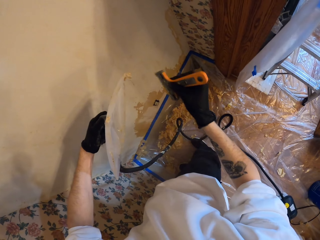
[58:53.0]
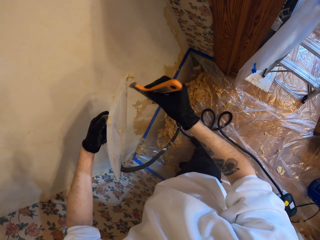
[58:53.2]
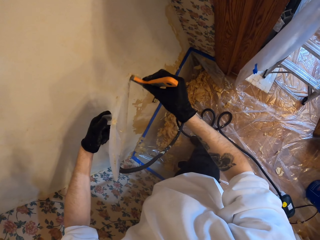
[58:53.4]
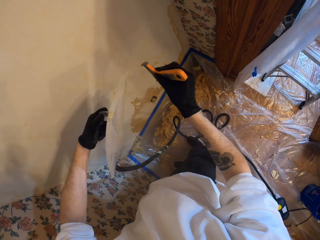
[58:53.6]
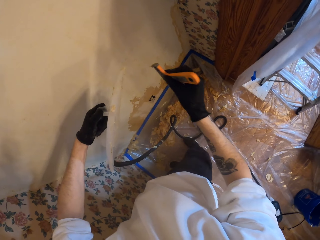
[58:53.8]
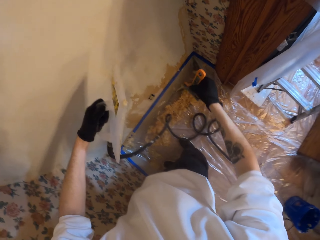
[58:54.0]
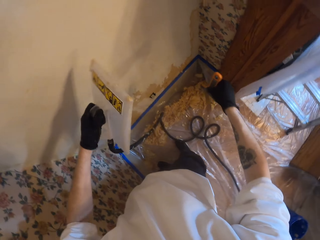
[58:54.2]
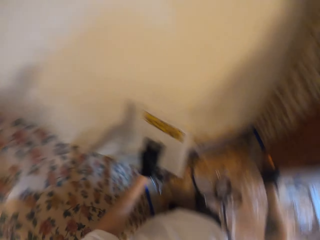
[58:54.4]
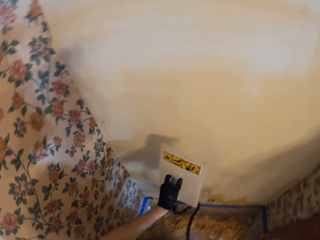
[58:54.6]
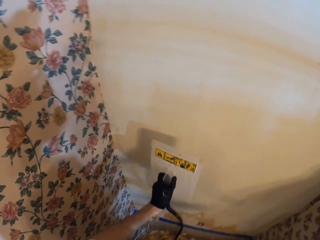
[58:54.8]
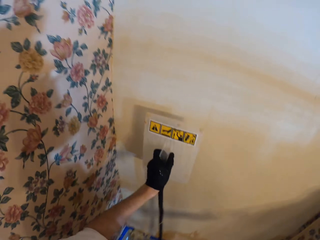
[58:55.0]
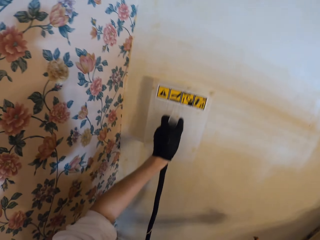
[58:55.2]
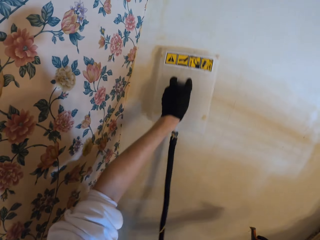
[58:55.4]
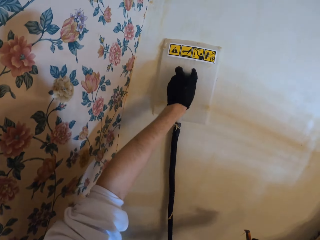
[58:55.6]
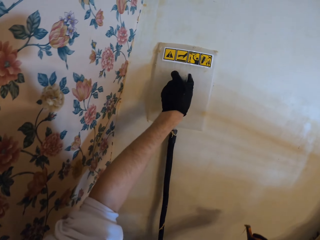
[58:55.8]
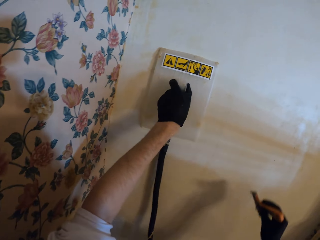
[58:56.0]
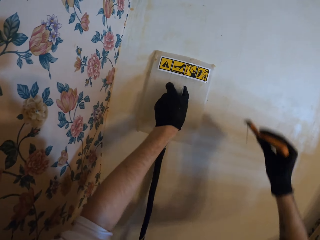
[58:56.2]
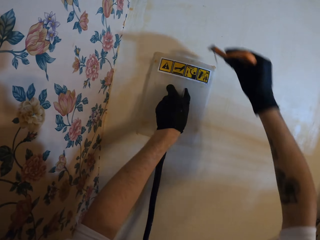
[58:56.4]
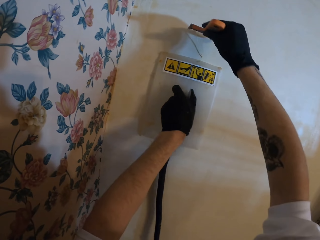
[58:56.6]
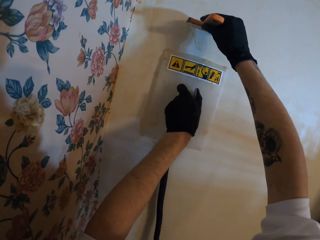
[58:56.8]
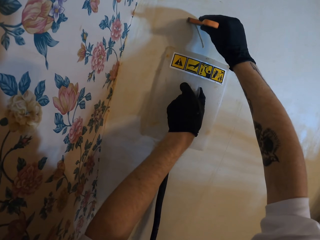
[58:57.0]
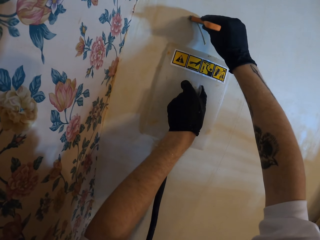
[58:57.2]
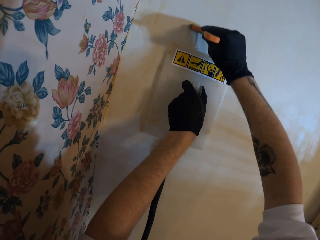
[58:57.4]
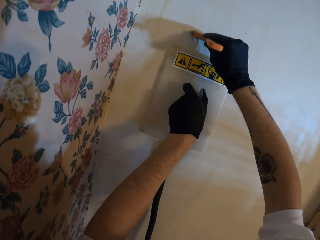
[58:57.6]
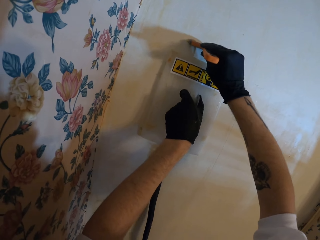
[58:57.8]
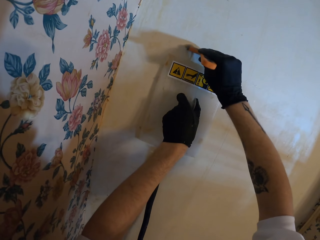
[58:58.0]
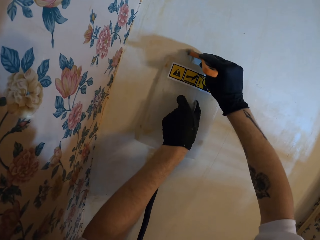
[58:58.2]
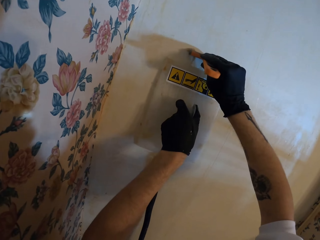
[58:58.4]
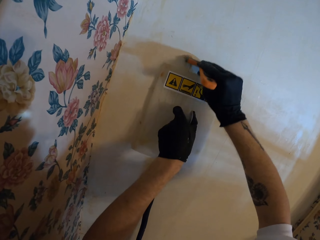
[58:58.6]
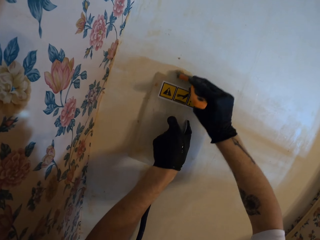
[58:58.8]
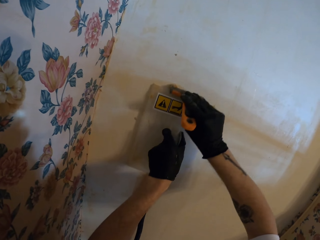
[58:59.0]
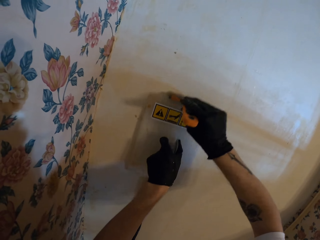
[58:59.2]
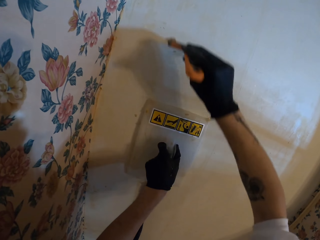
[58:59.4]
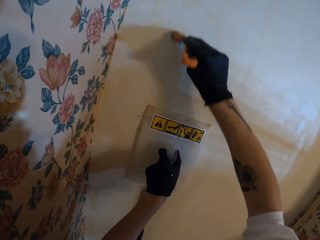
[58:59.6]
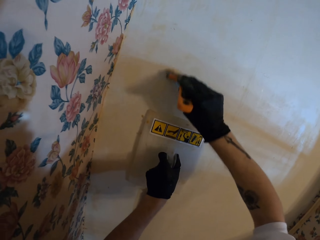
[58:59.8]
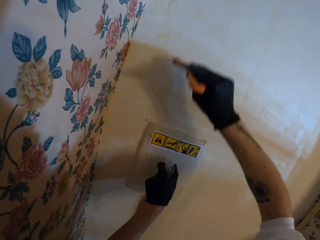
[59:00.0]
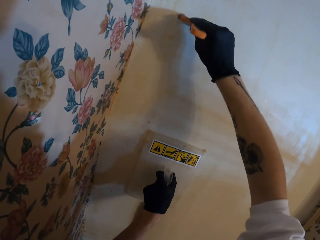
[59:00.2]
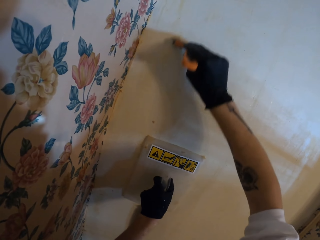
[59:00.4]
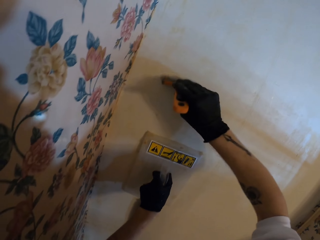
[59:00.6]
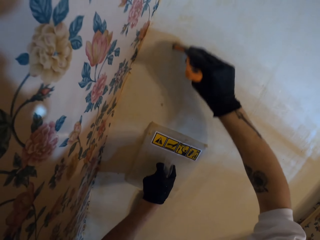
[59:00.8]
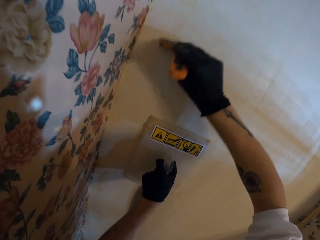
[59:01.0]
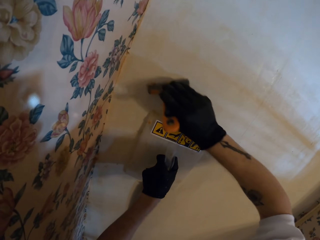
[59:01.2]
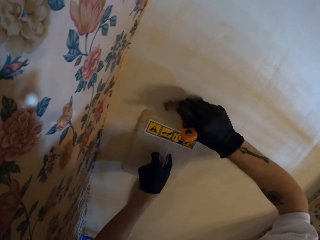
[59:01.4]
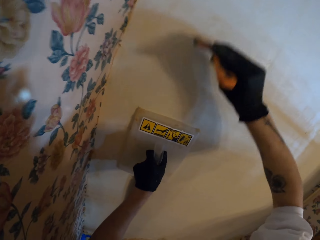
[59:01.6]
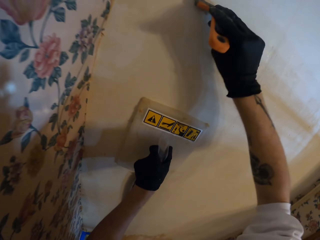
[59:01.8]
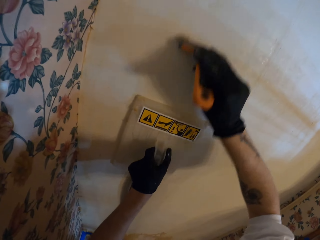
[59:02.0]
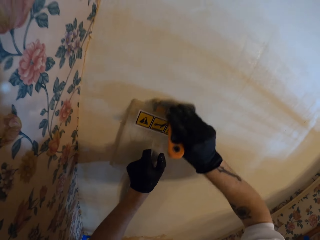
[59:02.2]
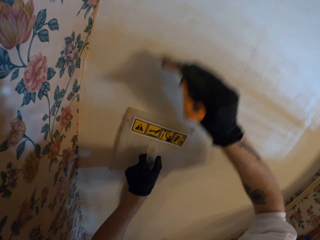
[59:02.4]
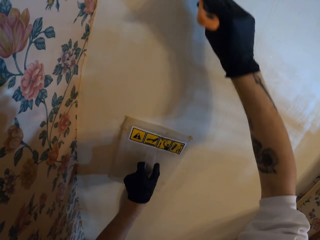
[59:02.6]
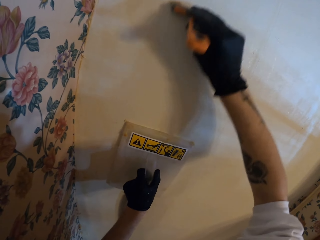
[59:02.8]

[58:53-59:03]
The camera wearer places the wallpaper steamer on the wall. They scrape the wall with a putty knife. They move the wallpaper steamer.

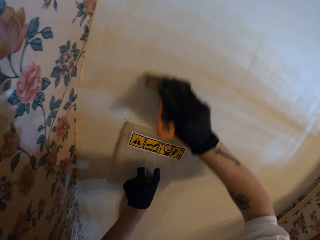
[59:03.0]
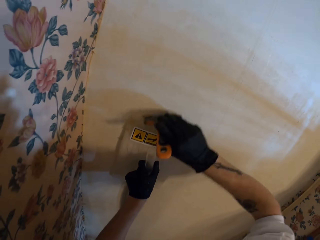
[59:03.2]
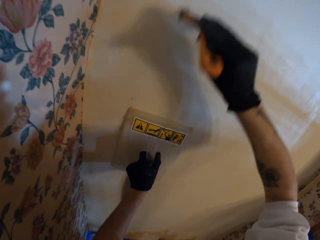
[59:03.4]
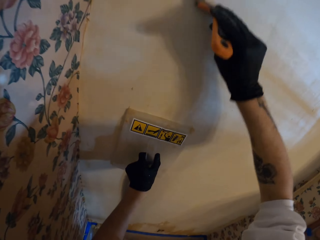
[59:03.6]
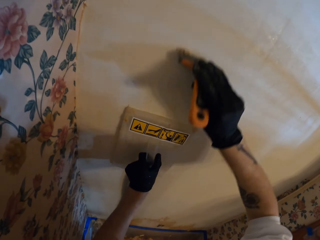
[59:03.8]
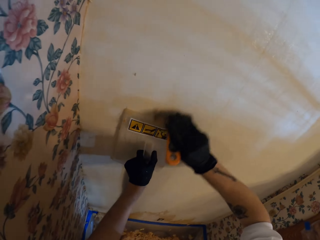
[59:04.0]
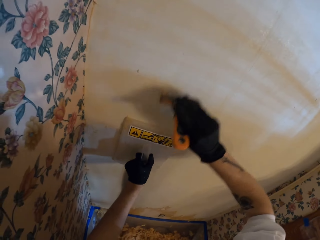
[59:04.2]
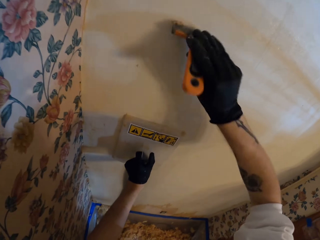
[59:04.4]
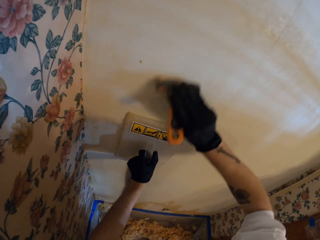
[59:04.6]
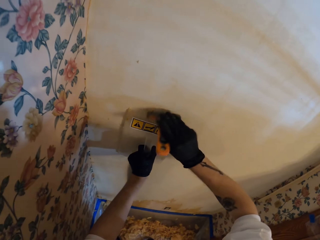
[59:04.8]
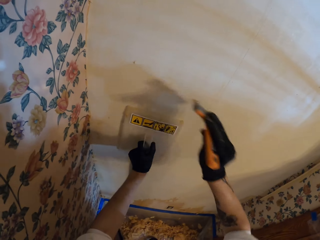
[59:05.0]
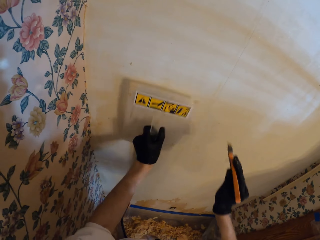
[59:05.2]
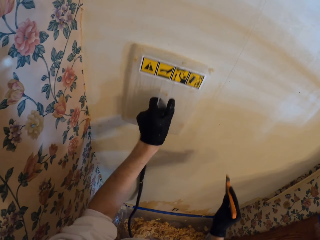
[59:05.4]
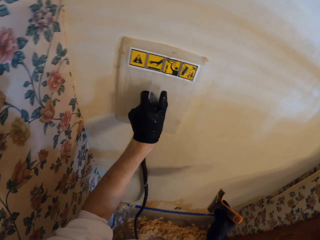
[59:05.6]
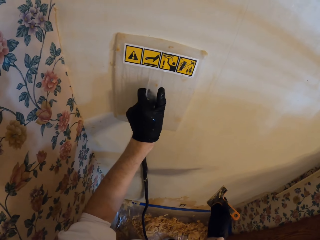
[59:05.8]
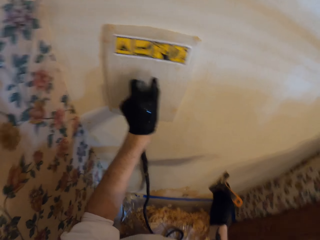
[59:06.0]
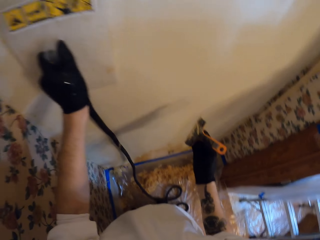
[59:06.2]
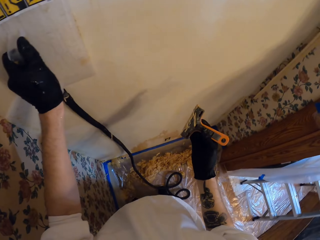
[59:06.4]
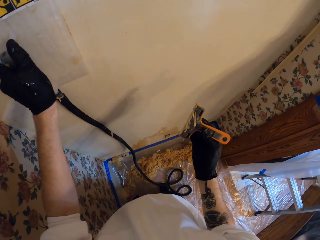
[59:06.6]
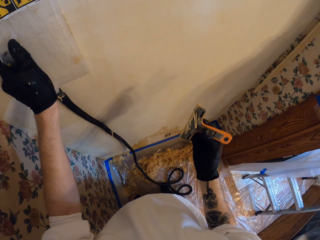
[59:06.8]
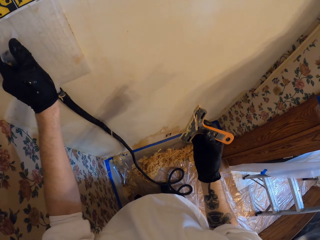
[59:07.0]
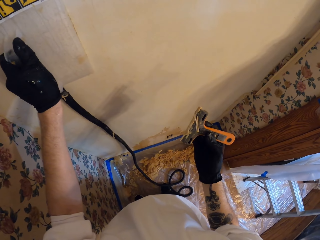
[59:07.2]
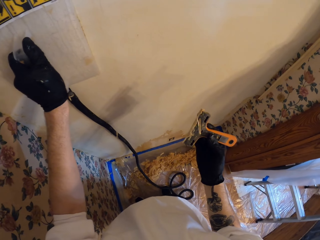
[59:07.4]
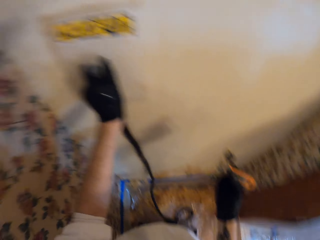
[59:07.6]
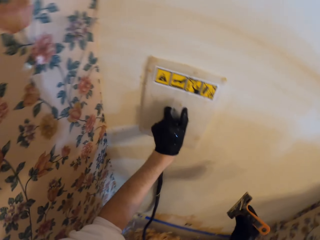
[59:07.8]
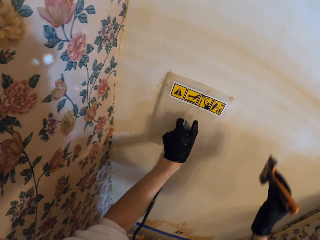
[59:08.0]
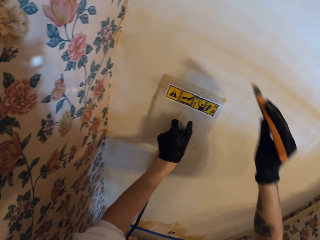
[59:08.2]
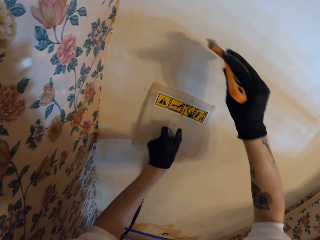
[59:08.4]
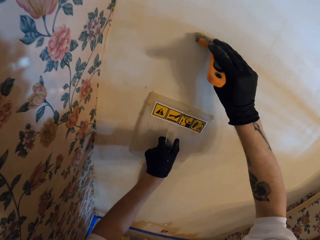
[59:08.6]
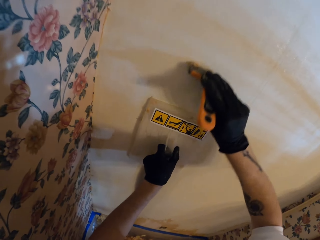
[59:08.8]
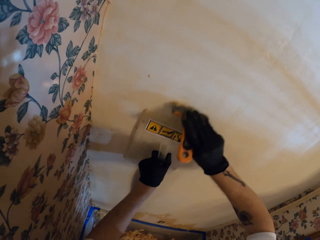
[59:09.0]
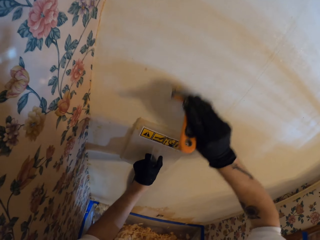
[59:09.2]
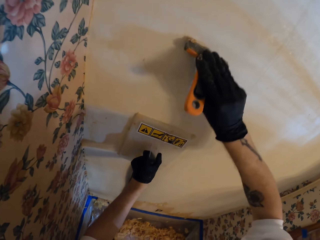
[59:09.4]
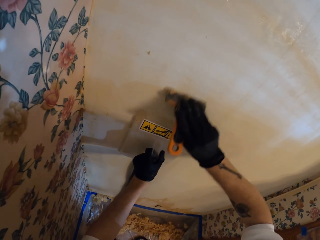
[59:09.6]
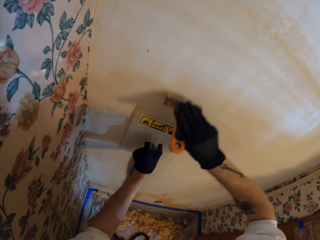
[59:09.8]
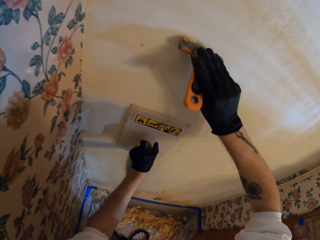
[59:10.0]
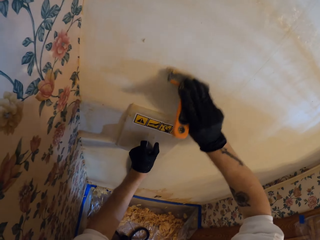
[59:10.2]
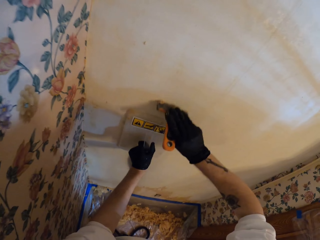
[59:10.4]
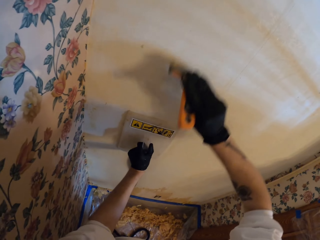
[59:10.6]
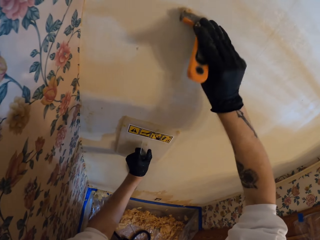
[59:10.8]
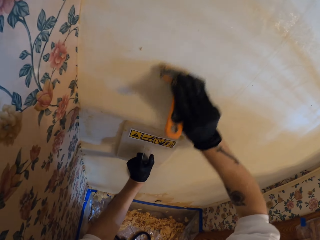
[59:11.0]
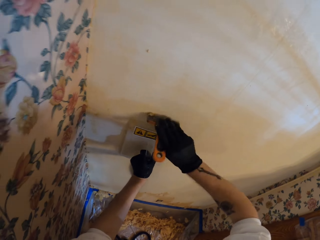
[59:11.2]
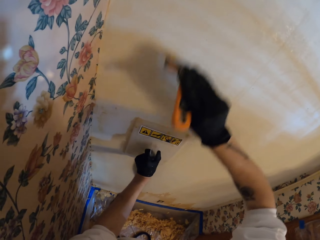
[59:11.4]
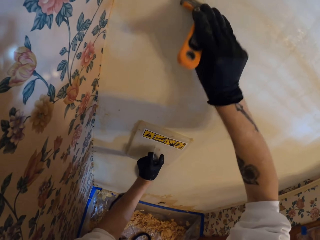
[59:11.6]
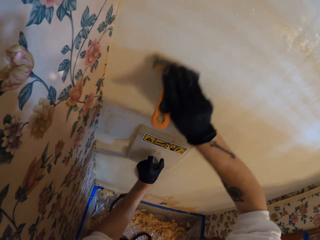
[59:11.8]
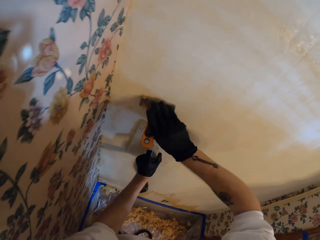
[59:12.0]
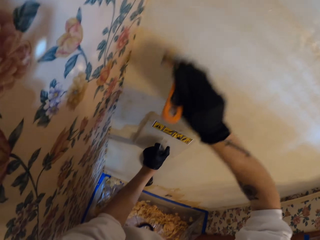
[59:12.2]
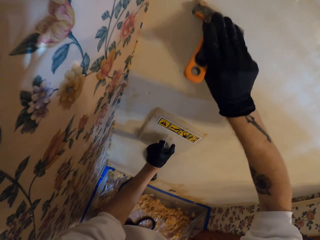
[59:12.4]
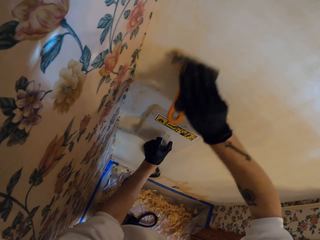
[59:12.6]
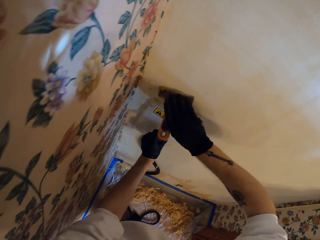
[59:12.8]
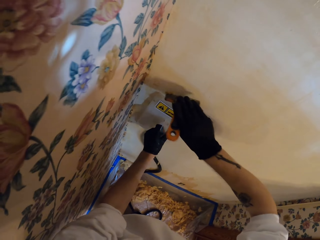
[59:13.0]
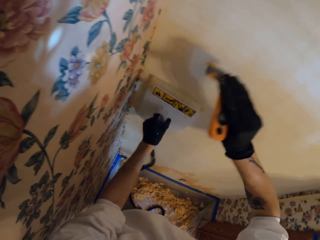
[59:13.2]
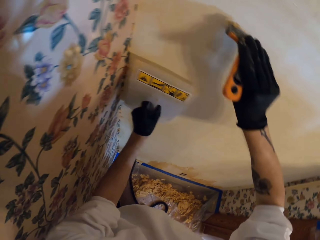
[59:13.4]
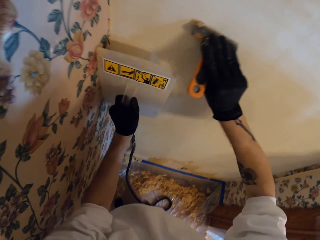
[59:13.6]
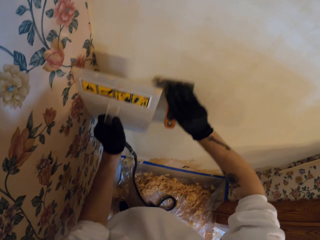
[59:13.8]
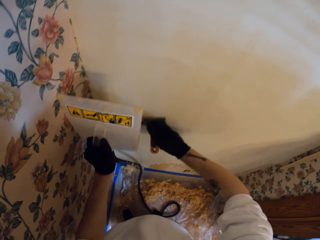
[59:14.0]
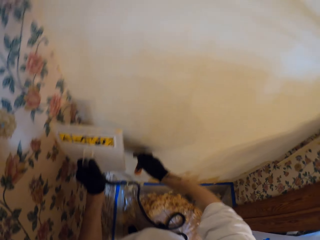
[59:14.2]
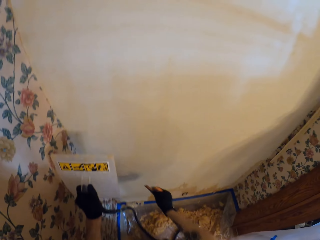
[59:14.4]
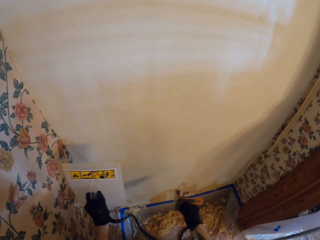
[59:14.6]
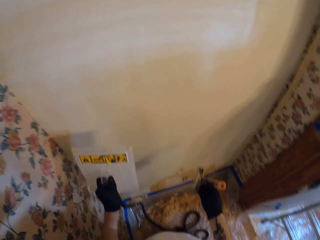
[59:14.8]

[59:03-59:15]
The camera wearer places the wallpaper steamer on the wall. They look at a putty knife. They scrape the wall with the putty knife. They remove the steam wallpaper from the wall.
